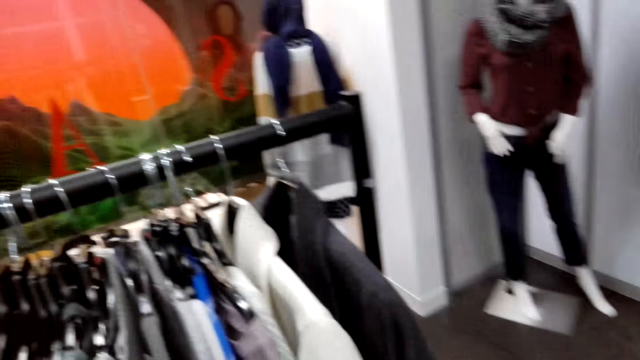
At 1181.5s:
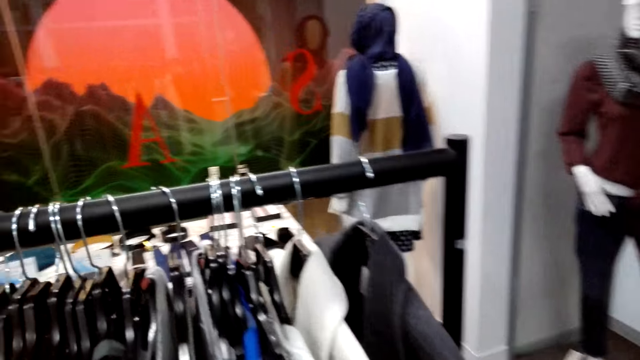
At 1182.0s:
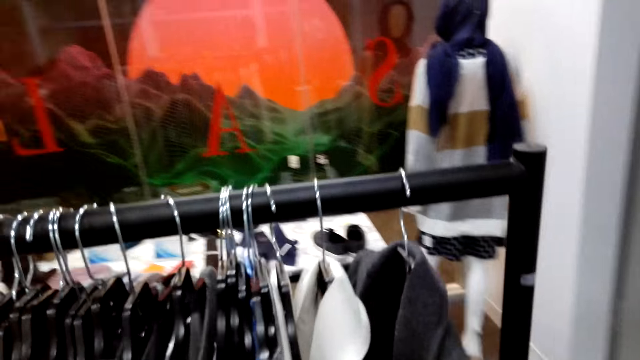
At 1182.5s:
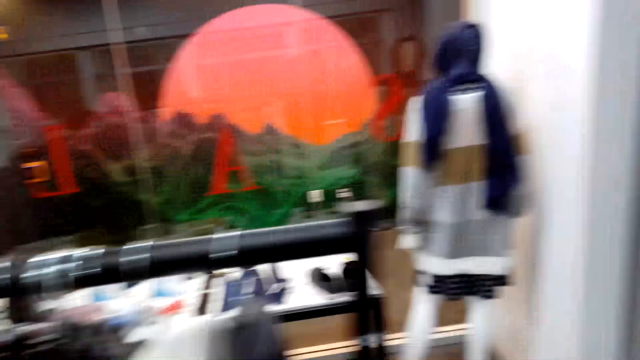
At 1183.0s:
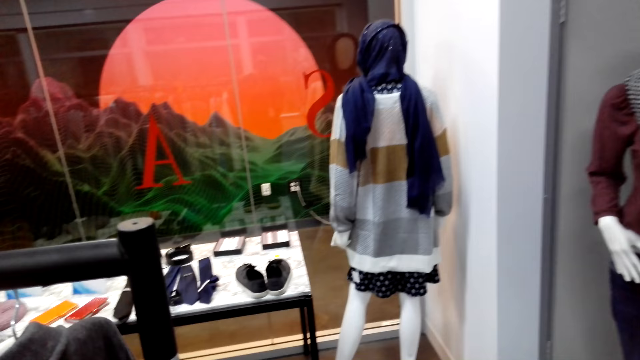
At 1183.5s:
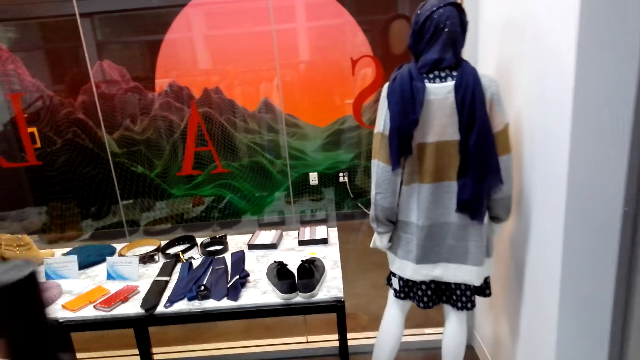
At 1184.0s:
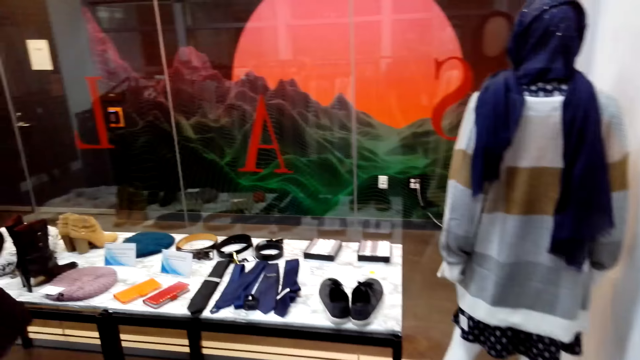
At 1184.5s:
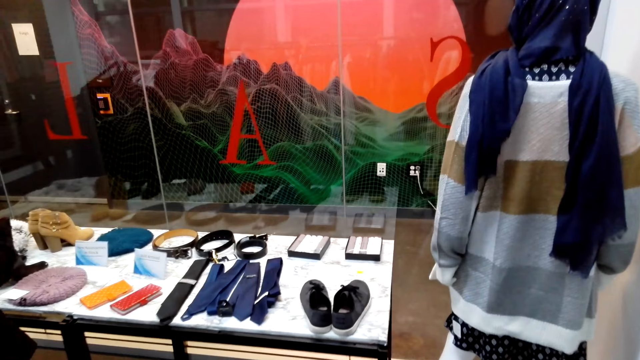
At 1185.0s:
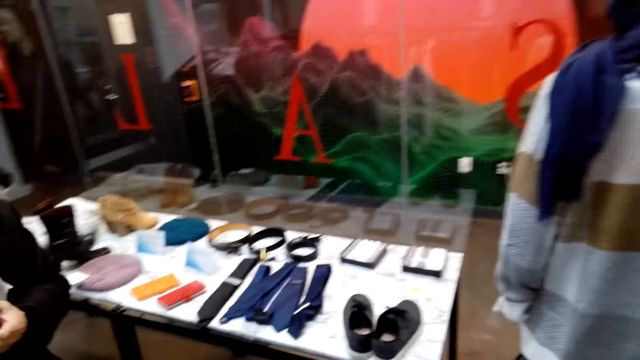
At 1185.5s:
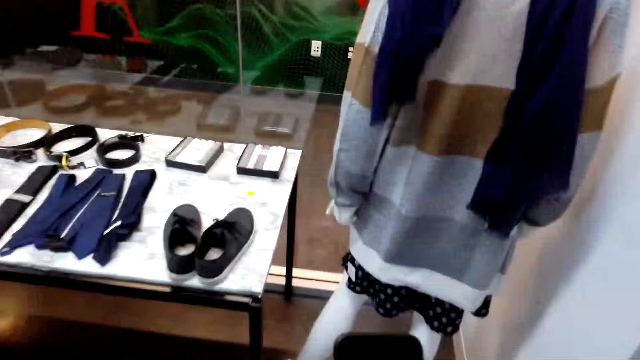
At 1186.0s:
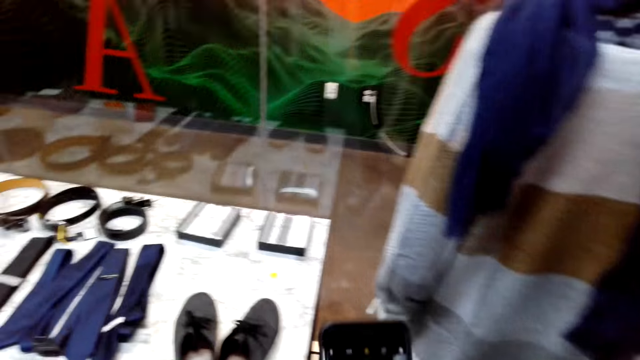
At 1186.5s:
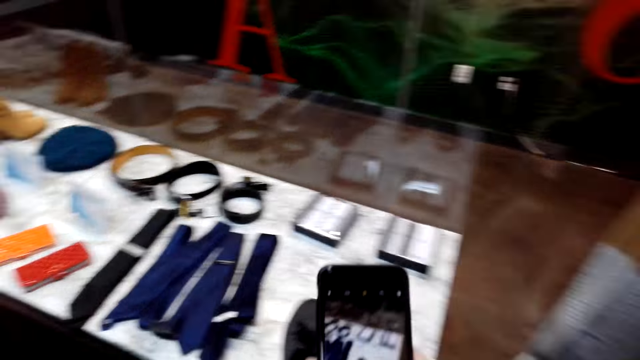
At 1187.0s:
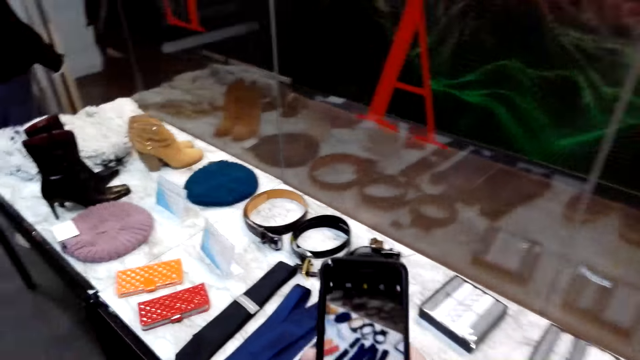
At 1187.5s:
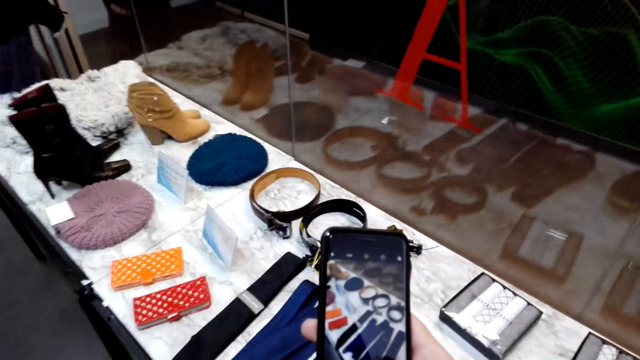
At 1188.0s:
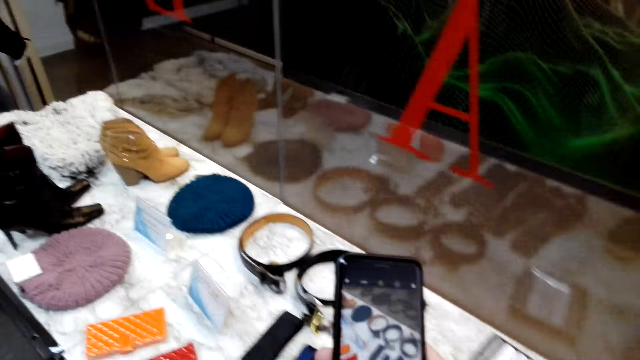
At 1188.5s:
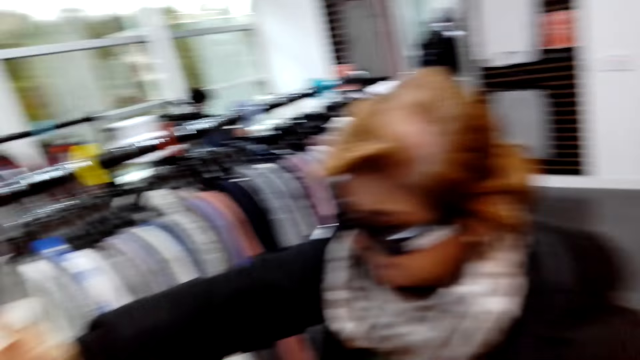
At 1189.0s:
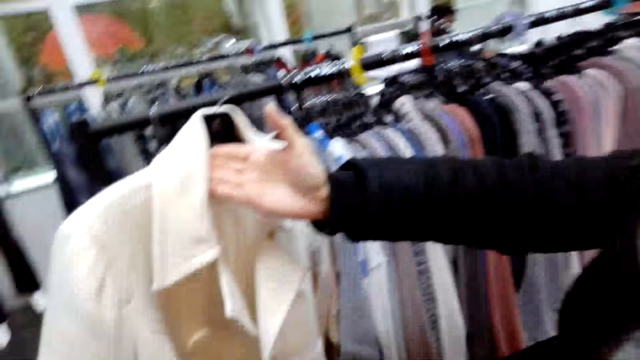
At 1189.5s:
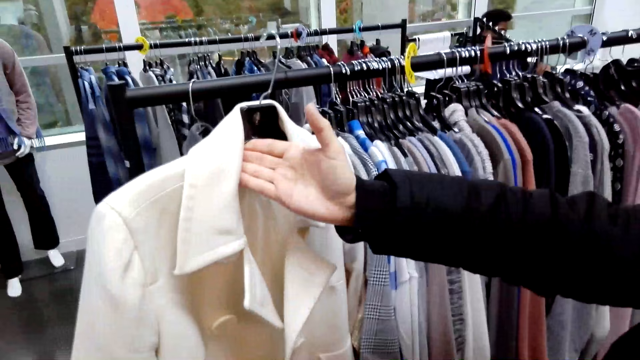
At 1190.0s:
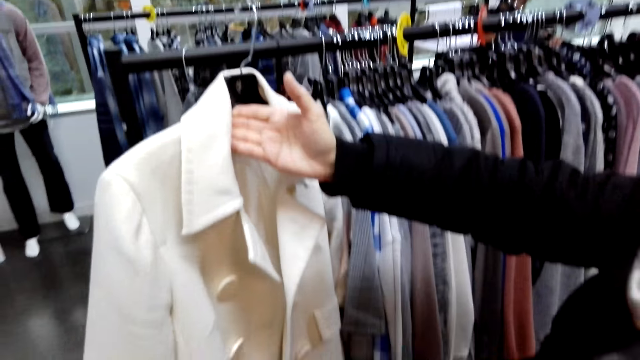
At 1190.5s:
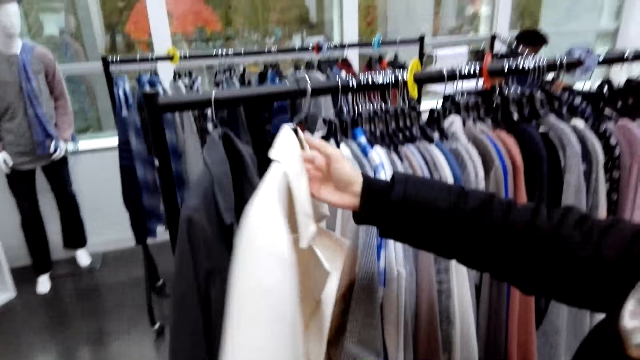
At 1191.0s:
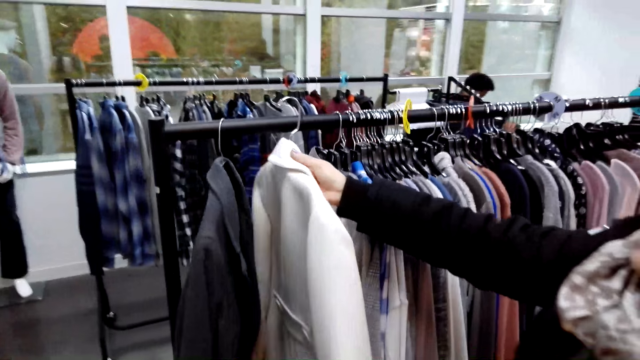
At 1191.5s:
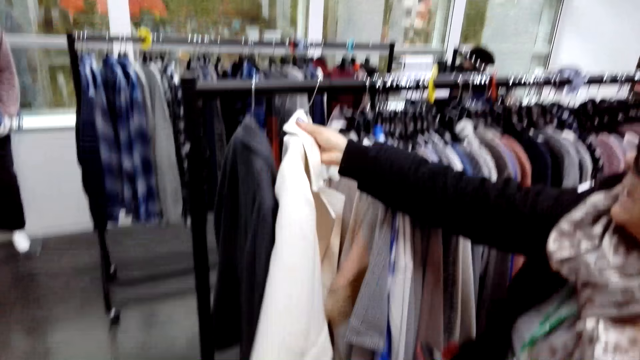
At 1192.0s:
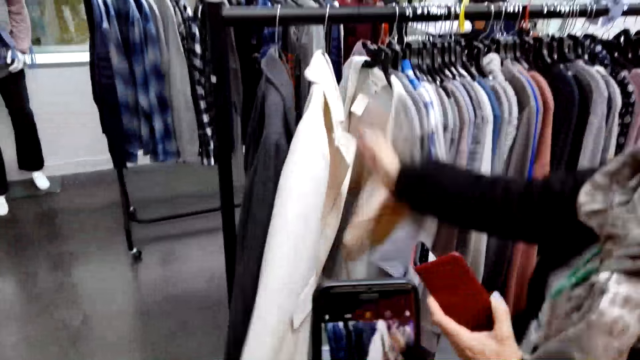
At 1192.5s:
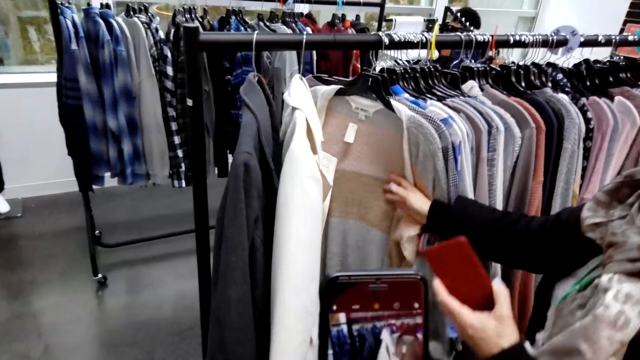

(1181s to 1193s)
The camera wearer walks around. They take a photo. A woman holds a coat. The camera wearer converses with the woman. The woman converses with the camera wearer and hangs the coat.

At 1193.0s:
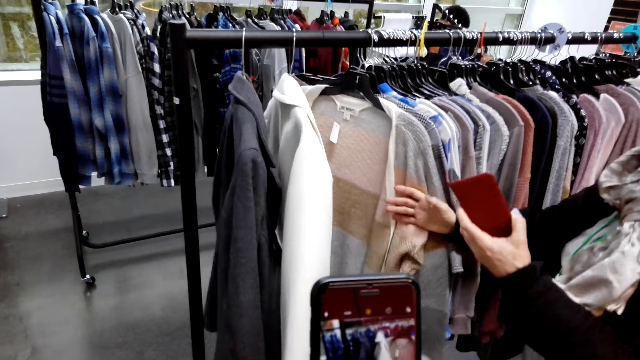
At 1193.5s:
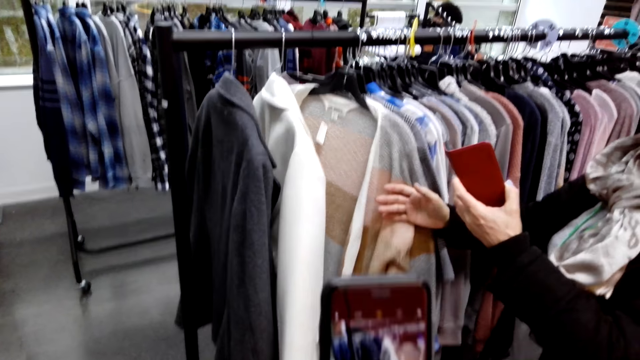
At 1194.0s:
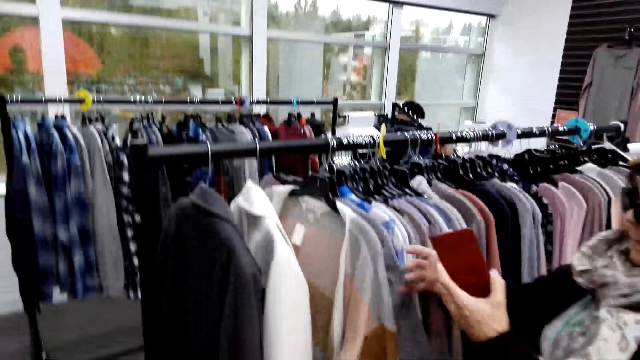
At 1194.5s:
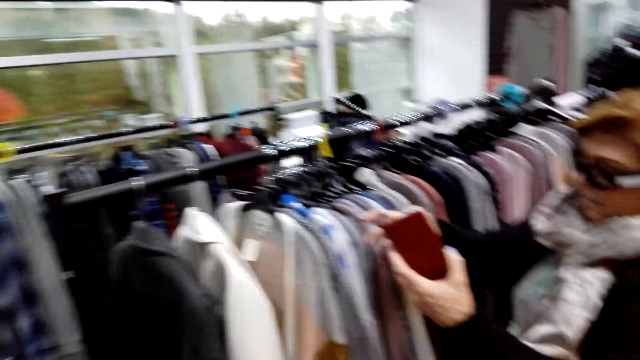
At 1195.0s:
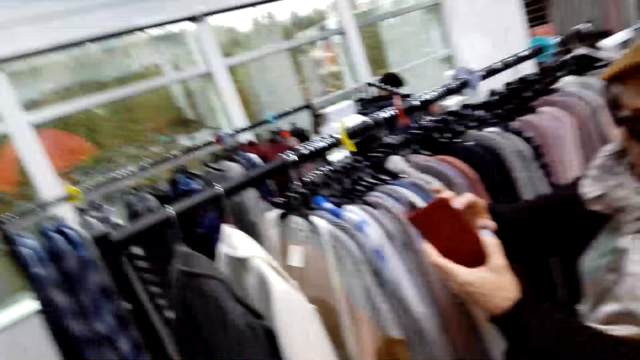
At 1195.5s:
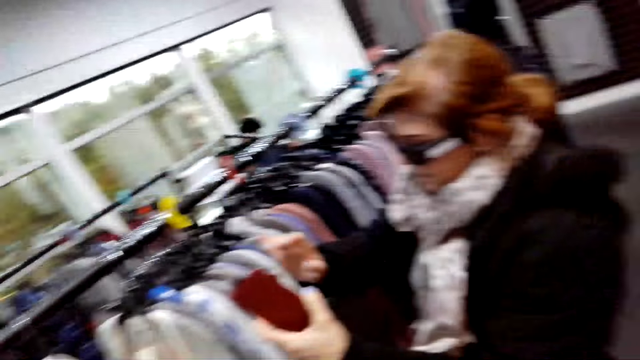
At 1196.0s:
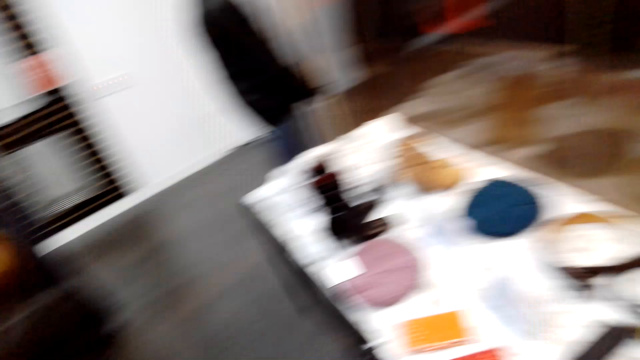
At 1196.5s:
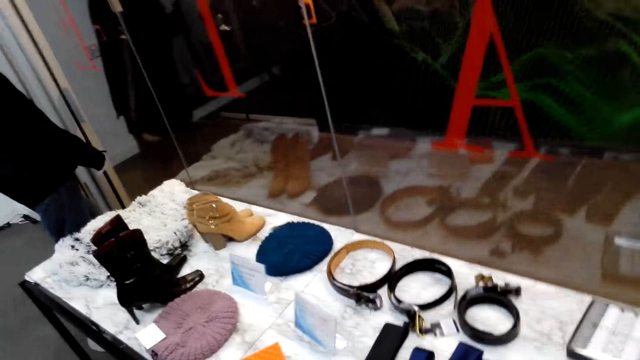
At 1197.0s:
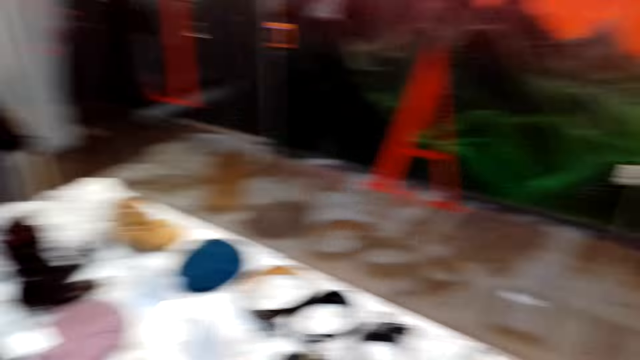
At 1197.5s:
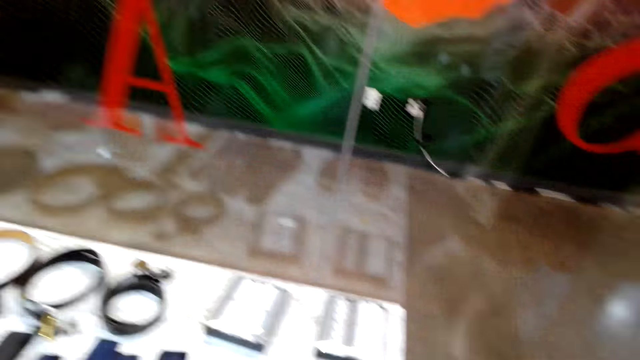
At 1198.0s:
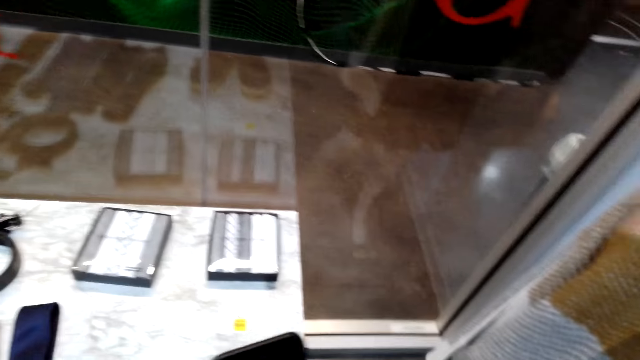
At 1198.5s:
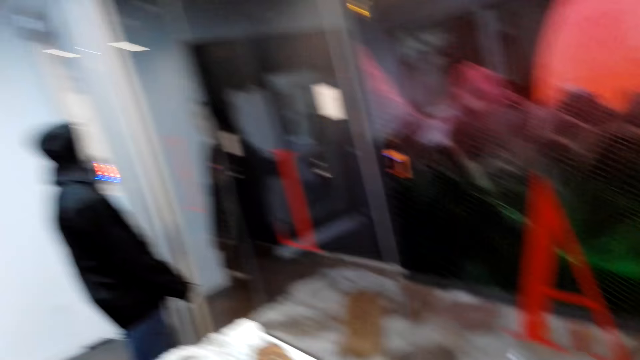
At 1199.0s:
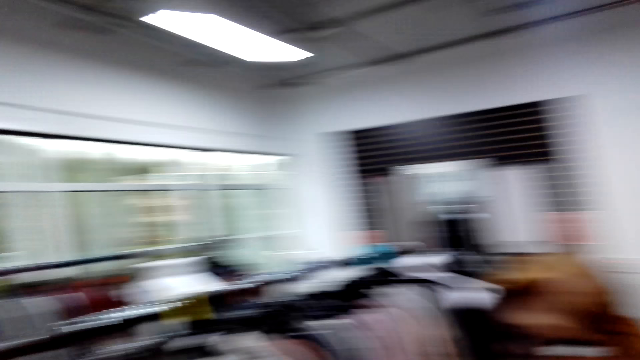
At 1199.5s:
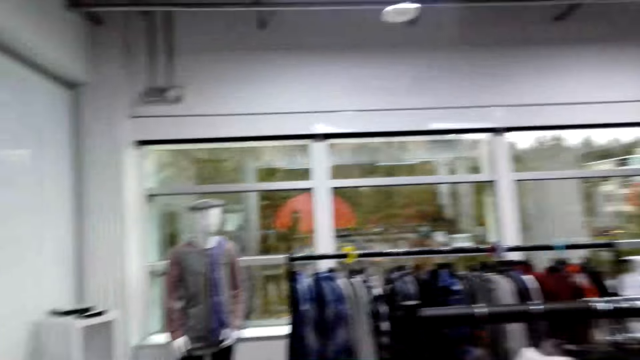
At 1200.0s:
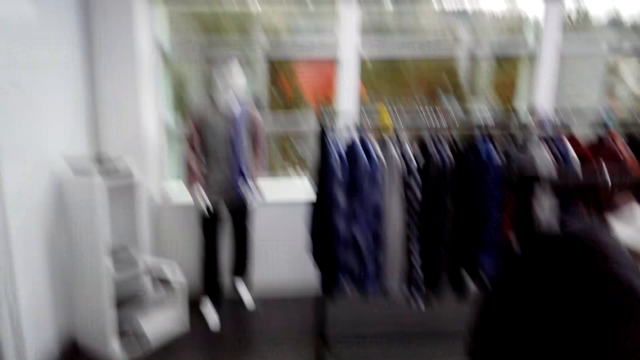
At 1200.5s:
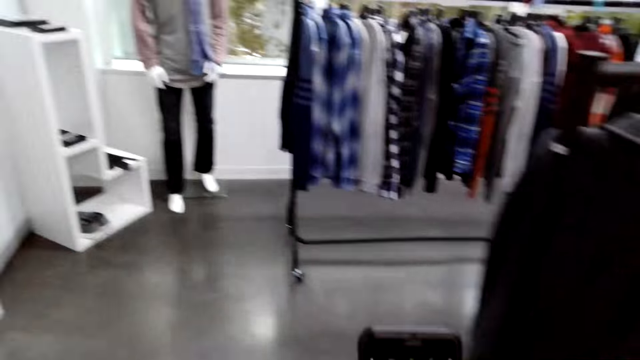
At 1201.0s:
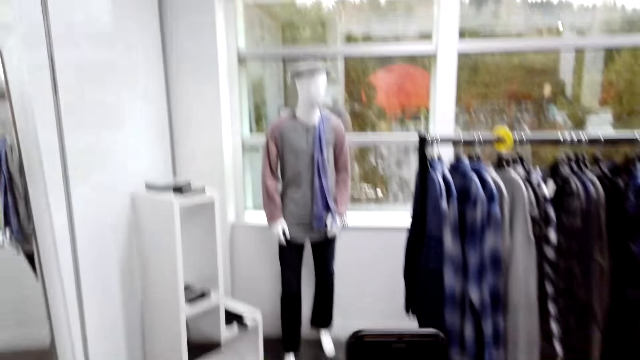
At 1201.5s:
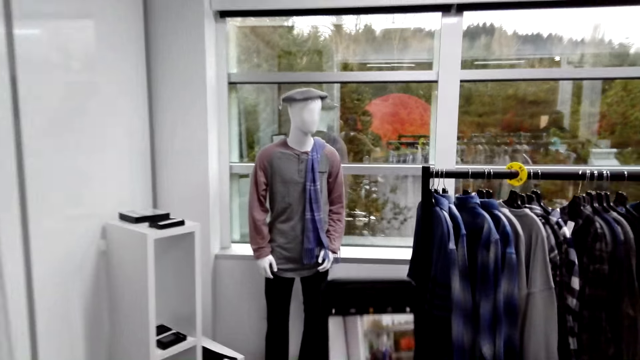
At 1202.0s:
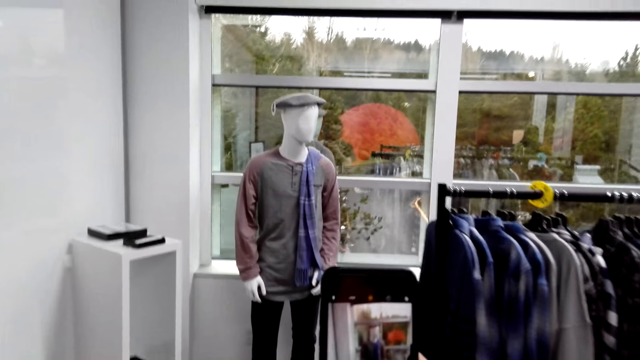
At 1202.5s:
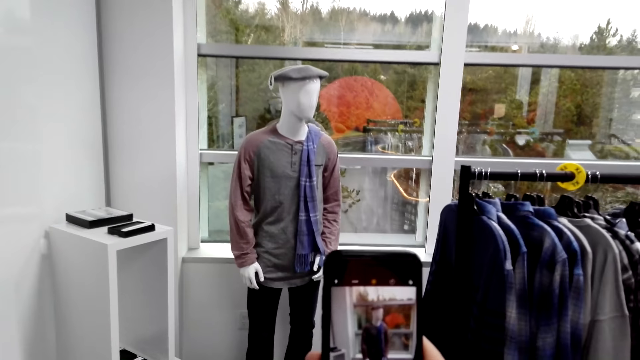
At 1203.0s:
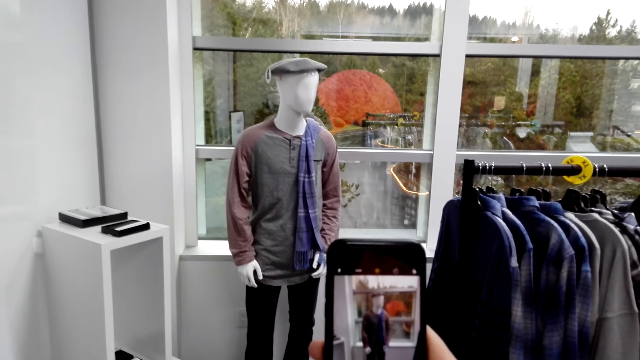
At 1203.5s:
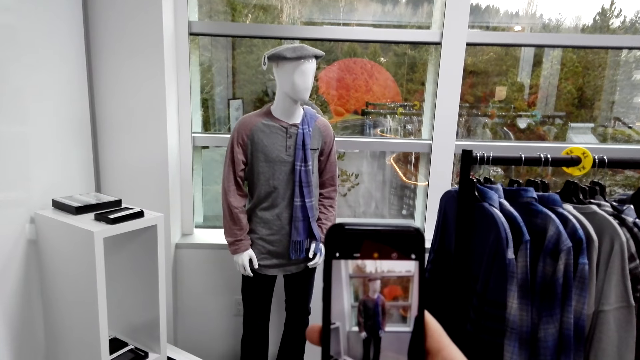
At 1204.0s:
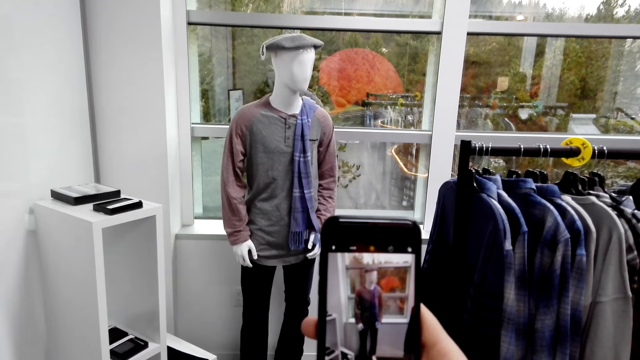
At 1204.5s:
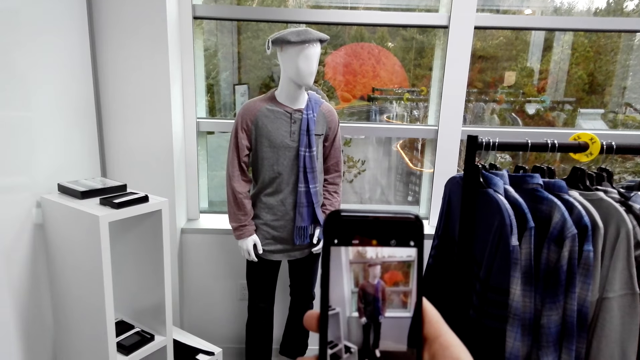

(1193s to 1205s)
The camera wearer takes a photo. A woman takes a photo. The camera wearer looks around. They take a photo. They use the phone.
